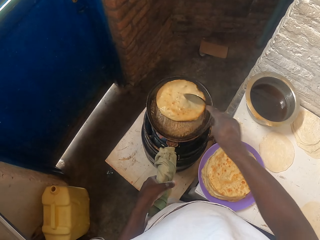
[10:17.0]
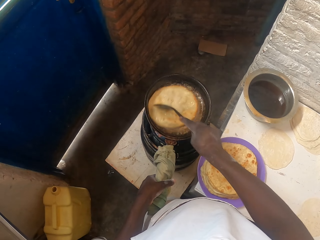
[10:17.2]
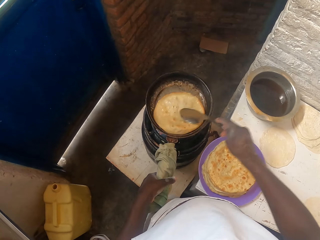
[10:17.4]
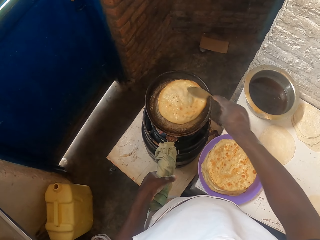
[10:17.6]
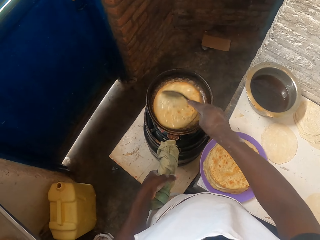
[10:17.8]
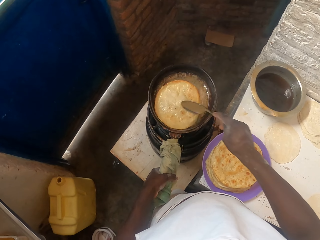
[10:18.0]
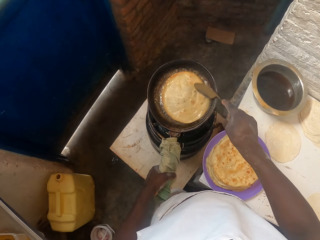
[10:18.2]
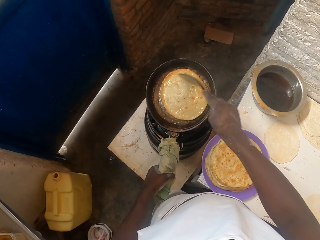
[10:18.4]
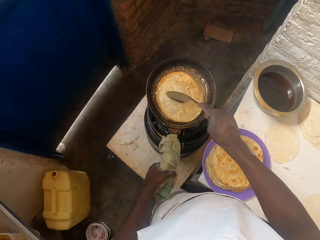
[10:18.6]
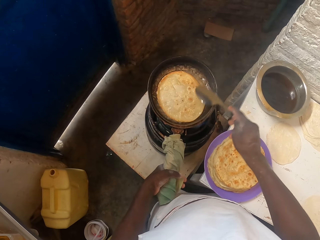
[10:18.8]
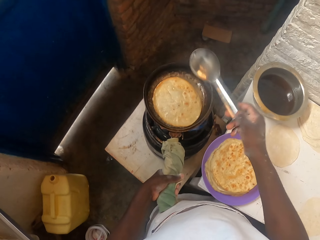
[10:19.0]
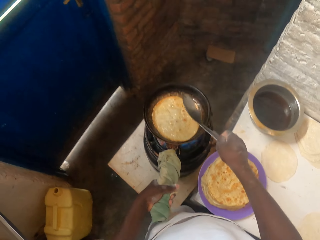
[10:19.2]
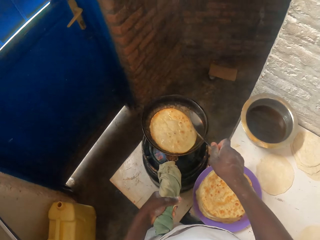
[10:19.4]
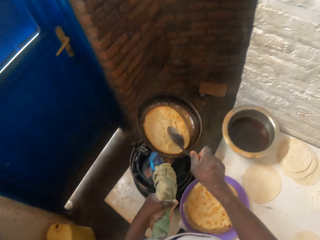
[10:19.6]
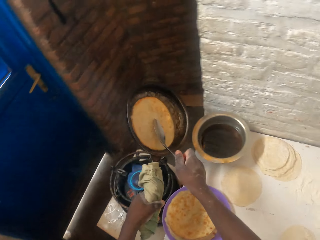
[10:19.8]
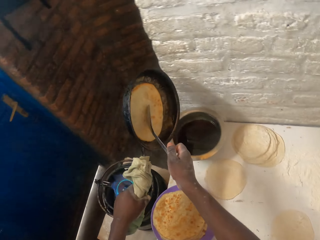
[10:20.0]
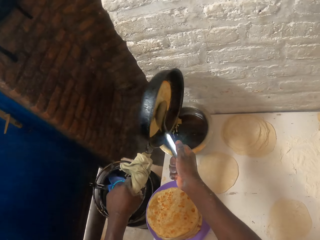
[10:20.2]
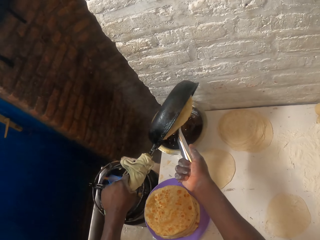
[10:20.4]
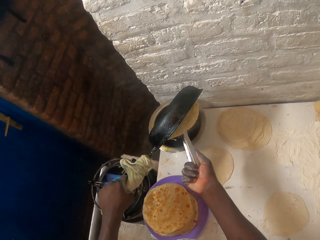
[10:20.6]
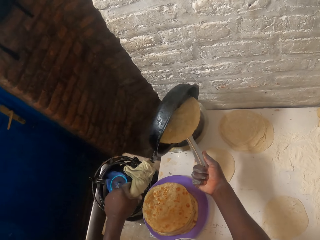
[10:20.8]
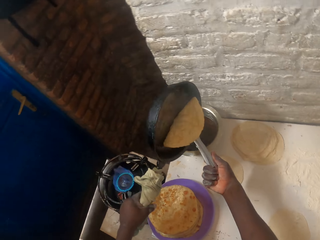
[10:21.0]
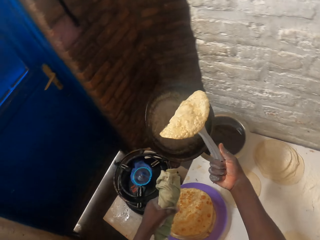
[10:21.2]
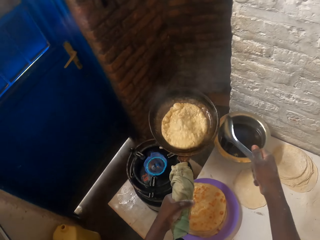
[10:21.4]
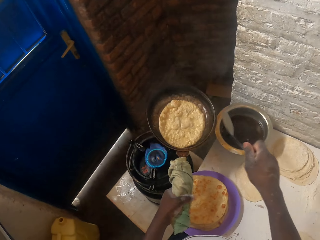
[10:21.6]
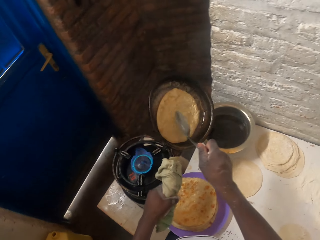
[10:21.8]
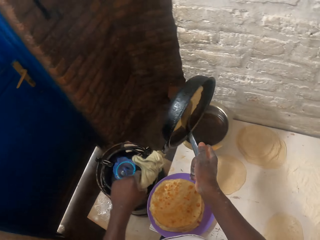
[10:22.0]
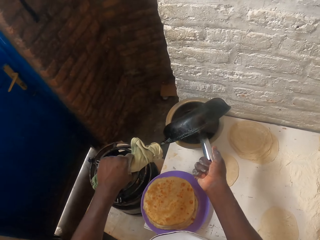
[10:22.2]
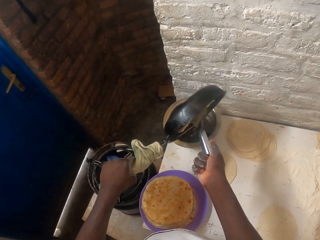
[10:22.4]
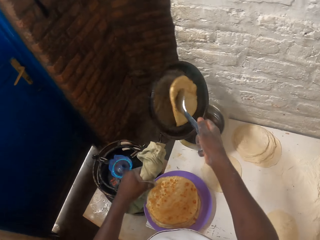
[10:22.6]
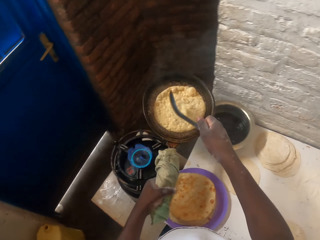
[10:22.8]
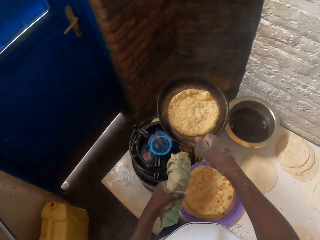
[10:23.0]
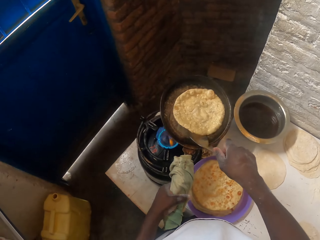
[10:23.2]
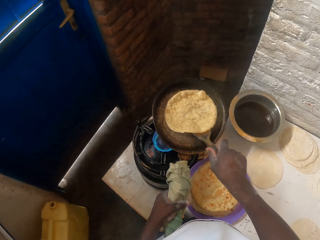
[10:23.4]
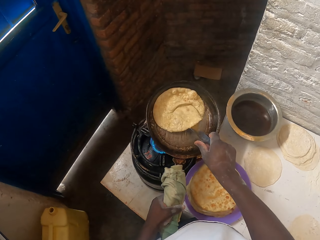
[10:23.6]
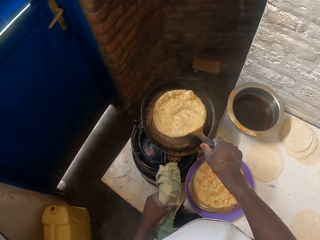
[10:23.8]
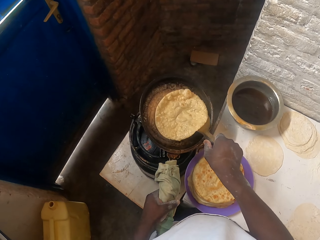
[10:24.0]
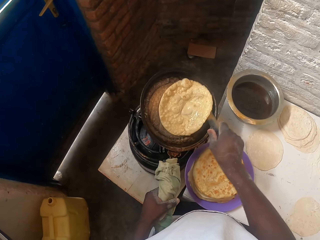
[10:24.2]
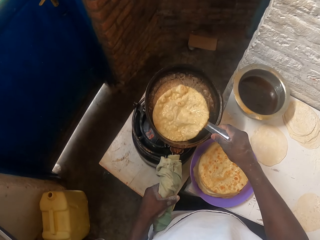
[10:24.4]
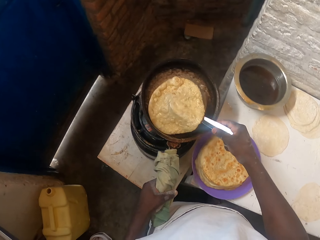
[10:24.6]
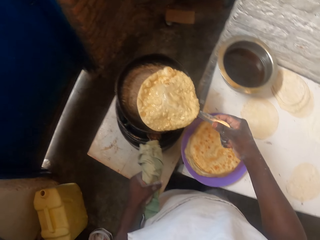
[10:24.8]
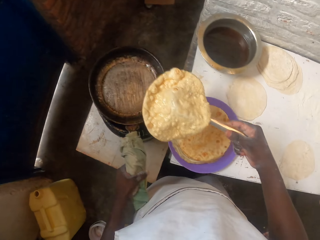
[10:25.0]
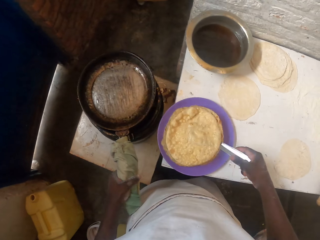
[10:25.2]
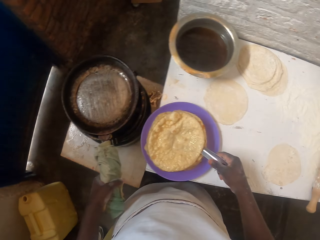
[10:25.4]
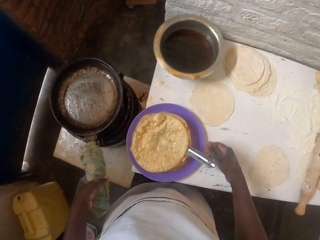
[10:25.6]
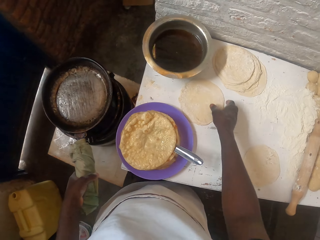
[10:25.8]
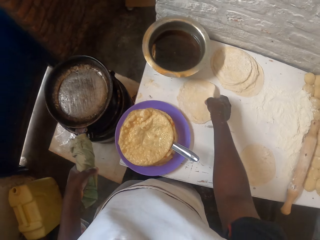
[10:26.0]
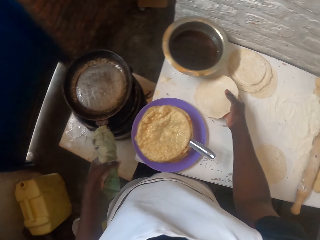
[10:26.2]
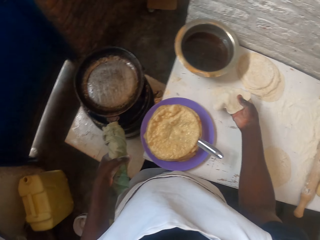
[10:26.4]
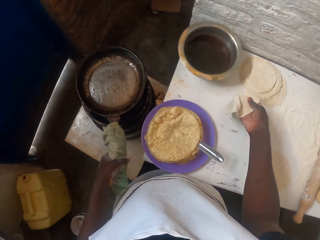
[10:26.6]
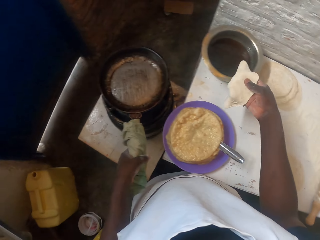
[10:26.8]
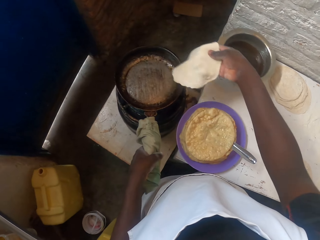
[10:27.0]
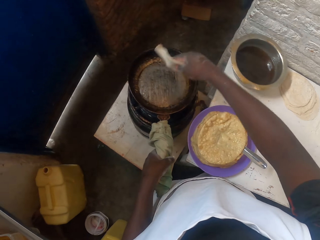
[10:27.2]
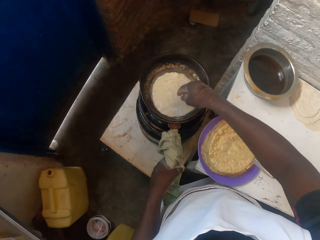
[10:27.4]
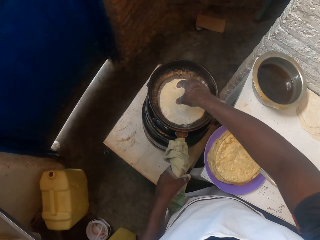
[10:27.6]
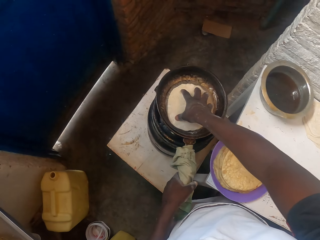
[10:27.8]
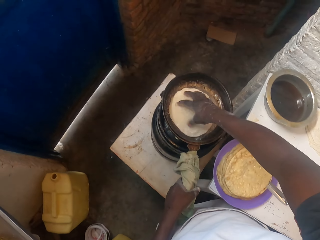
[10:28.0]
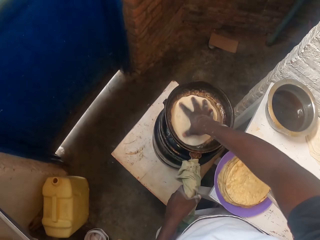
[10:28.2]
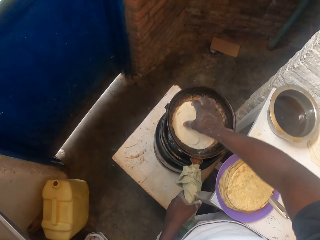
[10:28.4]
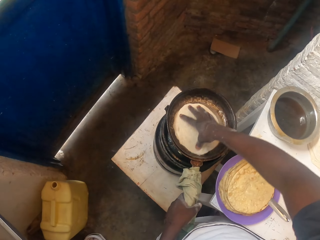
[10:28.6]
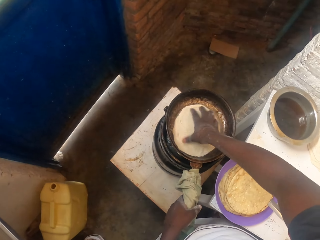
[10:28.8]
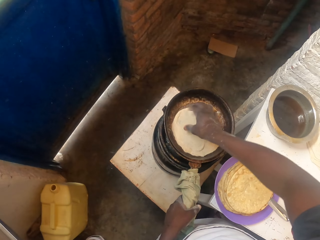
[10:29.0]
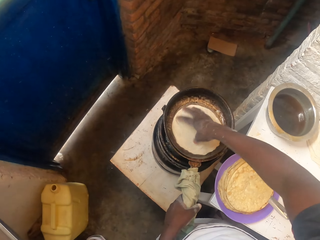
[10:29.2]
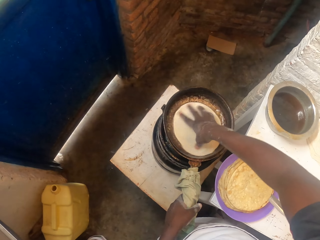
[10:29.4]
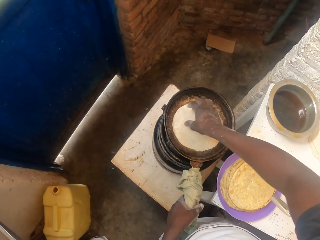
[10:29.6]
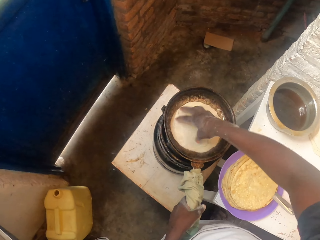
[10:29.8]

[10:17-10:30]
The camera wearer pours the oil in the cooking pan. They turn the flat bread with a spoon. They pour the oil in the cooking pan. They remove the flat bread on the pan. They put the flat bread on the plate. They pick a dough, drop the dough in the cooking pan, and rotate the dough on the pan.

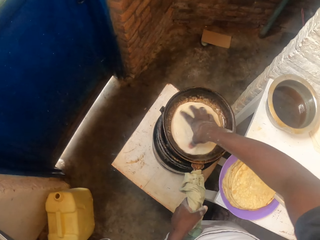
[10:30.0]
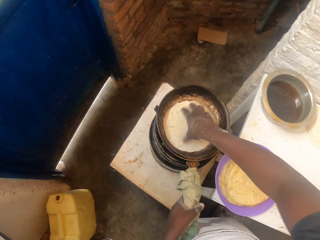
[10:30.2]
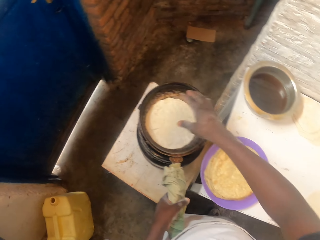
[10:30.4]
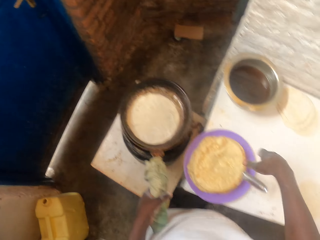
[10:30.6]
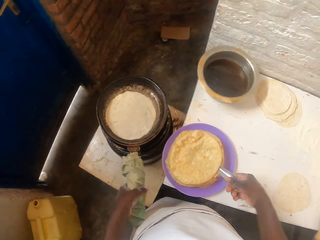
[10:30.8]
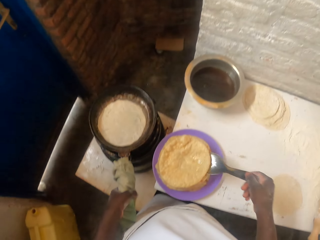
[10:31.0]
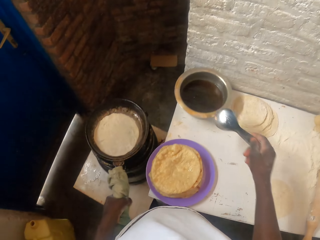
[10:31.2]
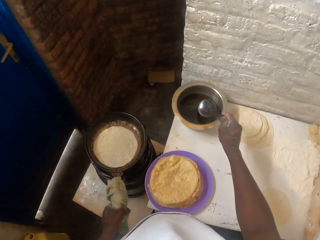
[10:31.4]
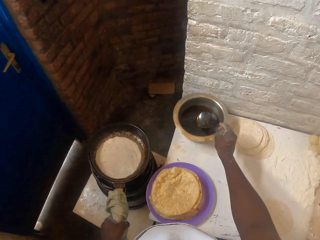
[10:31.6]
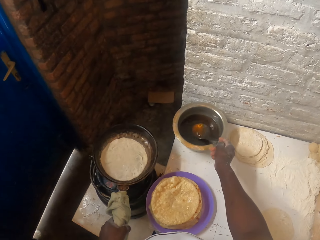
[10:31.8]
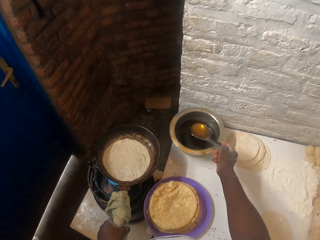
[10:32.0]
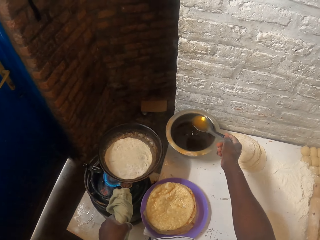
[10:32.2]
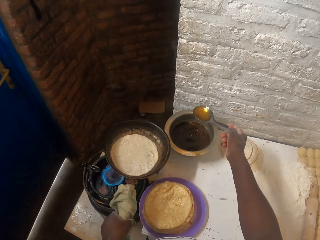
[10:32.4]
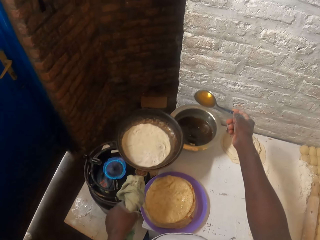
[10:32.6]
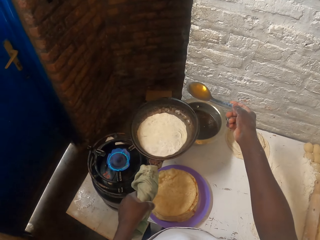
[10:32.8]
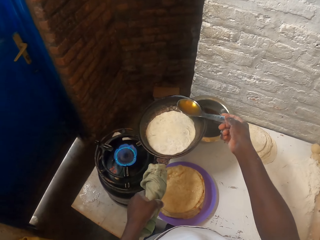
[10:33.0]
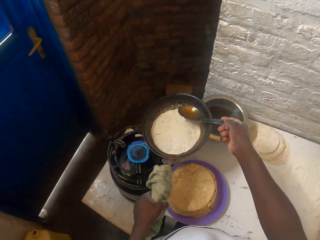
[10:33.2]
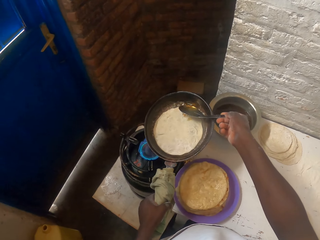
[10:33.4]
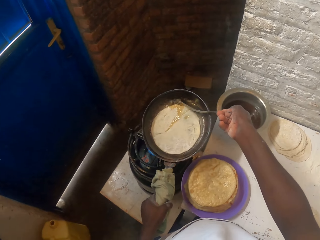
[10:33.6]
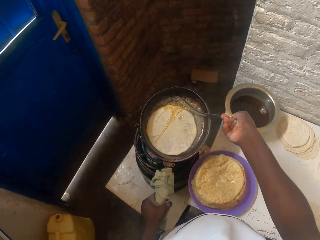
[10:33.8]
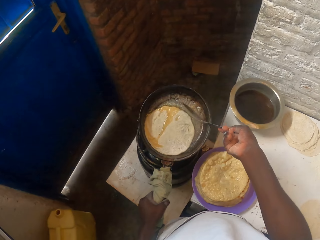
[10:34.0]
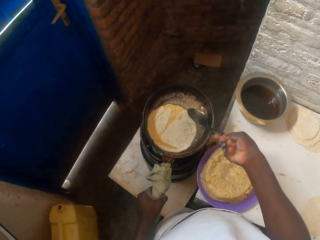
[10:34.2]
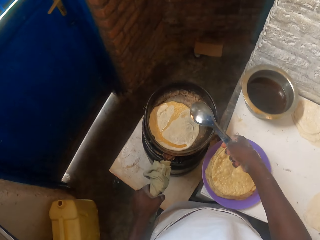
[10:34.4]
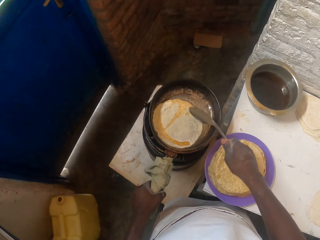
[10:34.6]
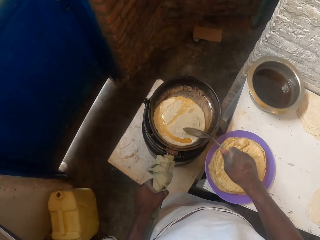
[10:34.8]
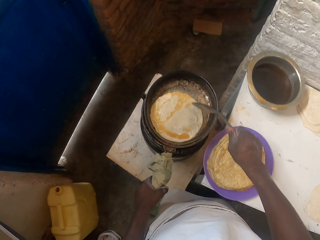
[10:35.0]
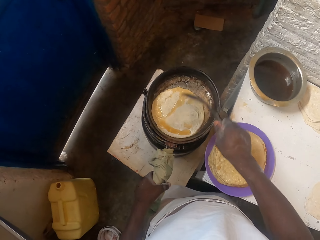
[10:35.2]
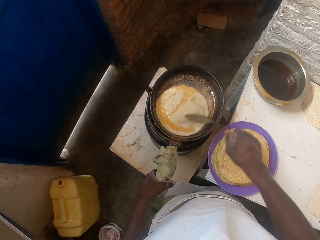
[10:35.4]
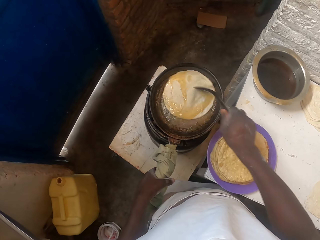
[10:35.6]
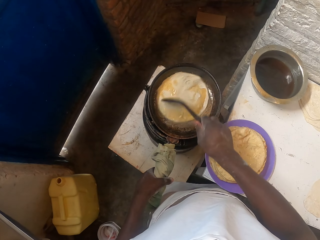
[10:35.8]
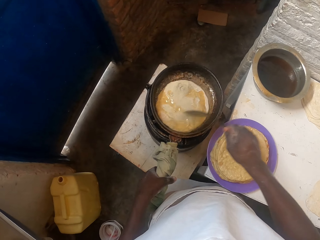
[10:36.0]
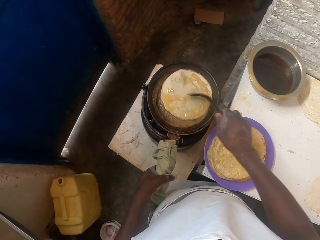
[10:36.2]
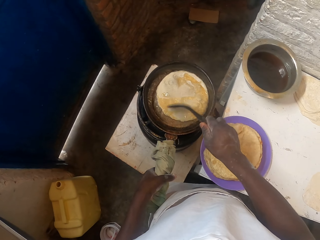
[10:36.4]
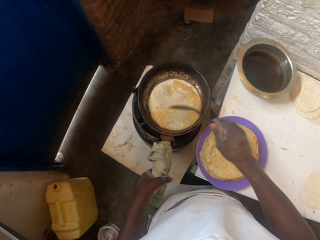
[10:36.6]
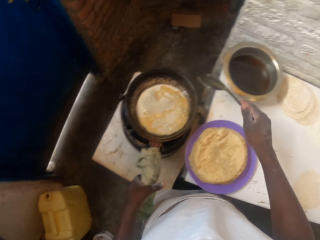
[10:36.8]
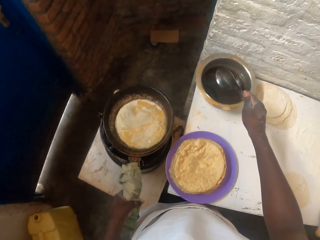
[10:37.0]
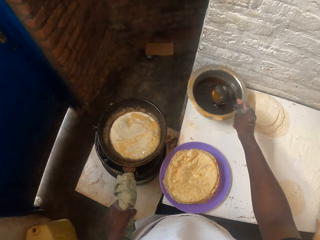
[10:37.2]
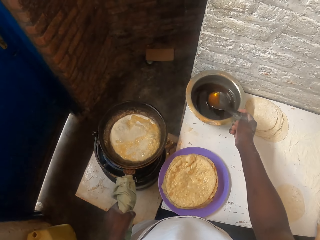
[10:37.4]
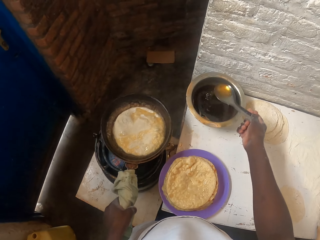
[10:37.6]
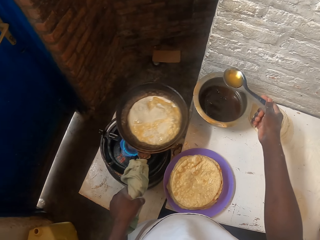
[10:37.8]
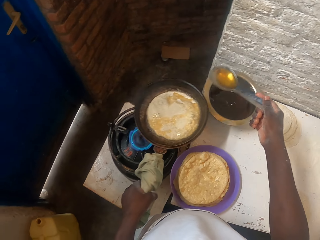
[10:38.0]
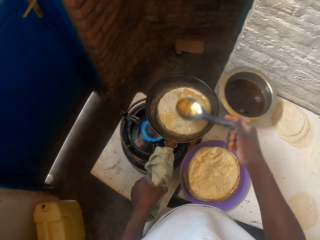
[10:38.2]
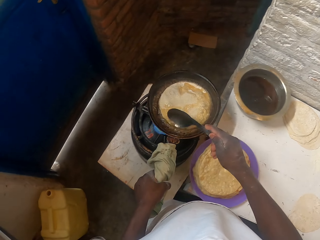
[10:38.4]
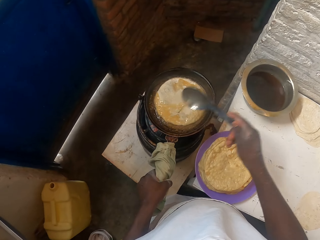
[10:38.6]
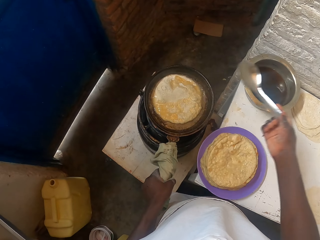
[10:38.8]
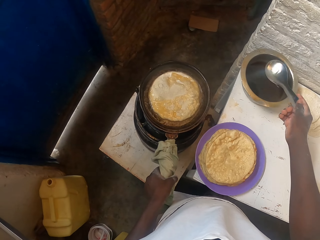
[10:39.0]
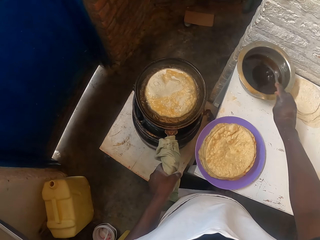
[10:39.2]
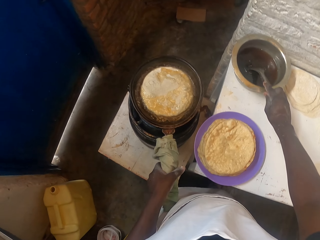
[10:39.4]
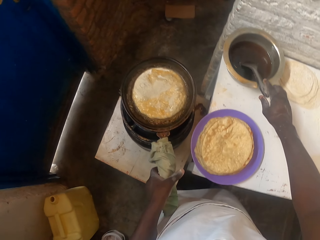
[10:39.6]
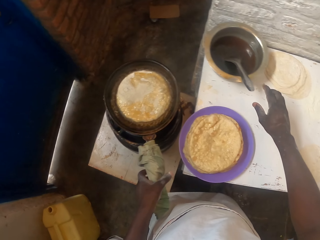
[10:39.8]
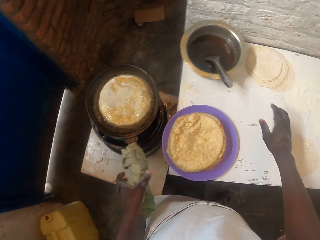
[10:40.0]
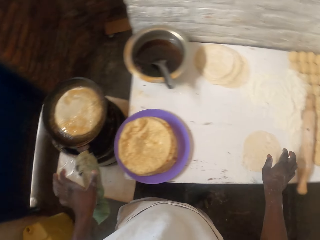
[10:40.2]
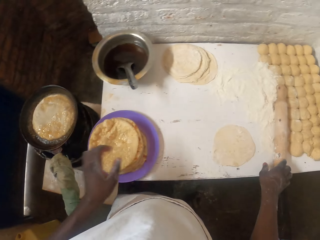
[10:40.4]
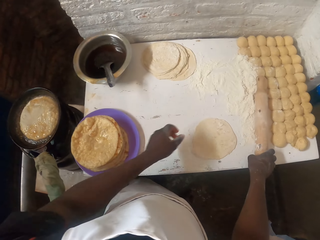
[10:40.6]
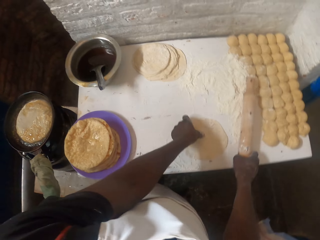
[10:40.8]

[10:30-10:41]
The camera wearer picks a spoon, dips the spoon in the cooking fat, and pours the cooking fat on the pan. They rotate the flat bread with the spoon on the pan. They scoop cooking fat with the spoon. They pour the cooking fat on the pan. They put the spoon in the cooking pot with oil.
